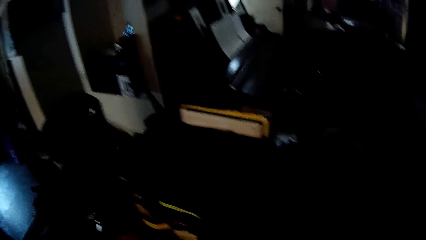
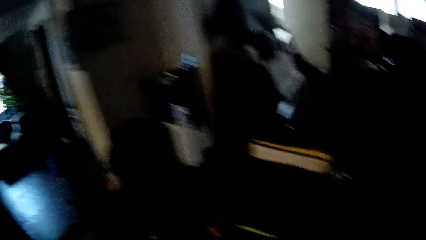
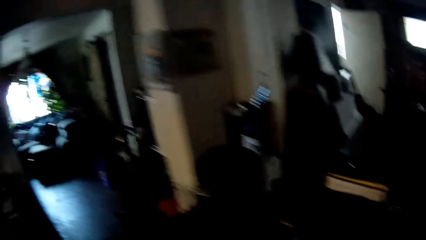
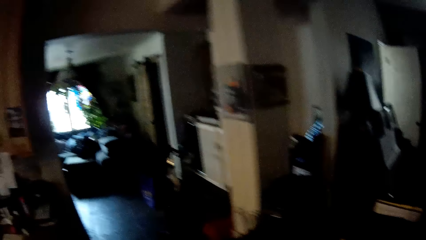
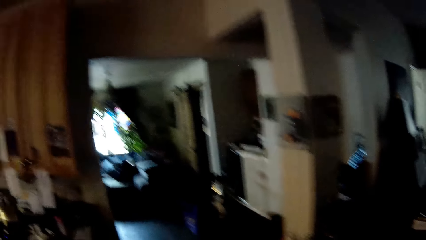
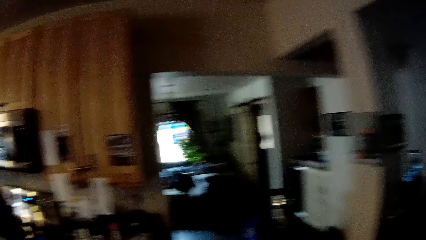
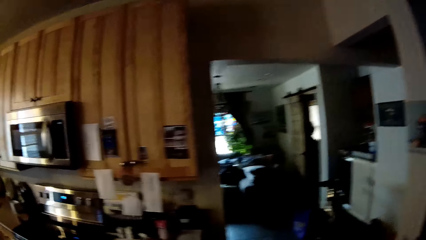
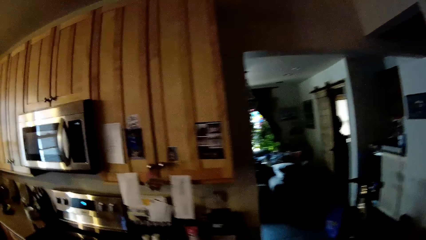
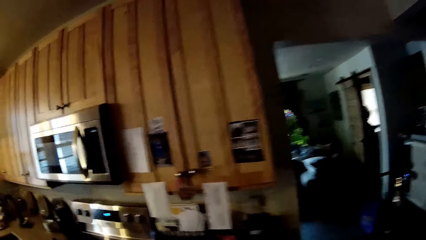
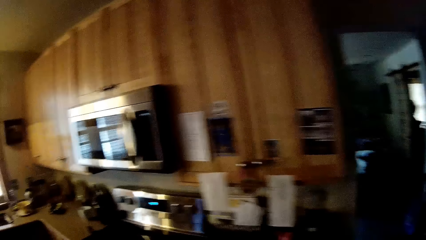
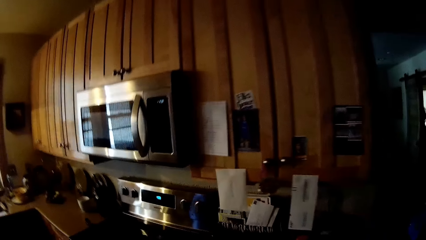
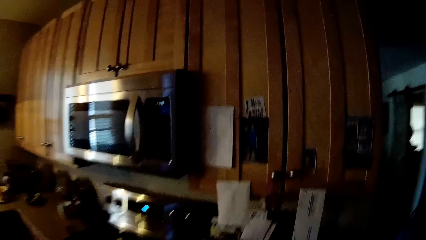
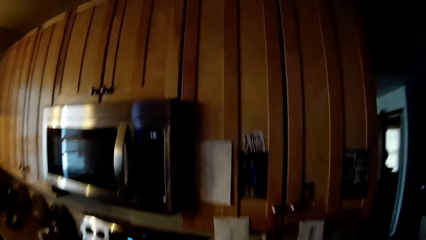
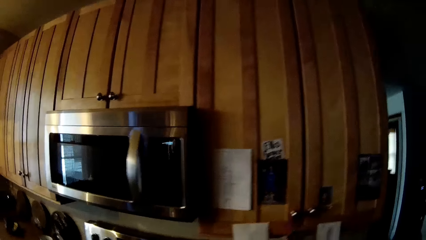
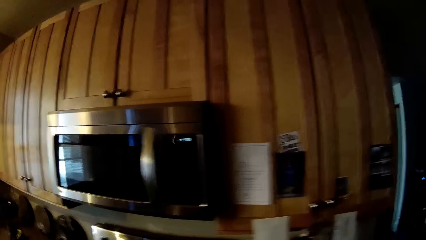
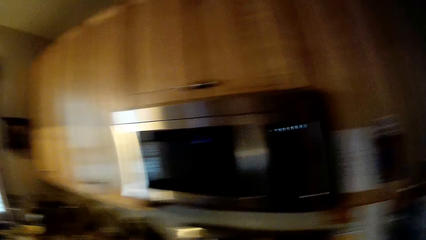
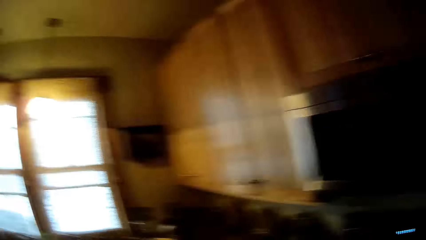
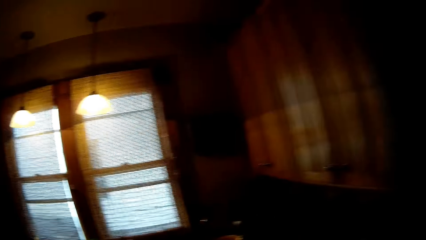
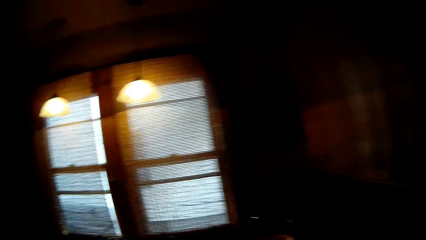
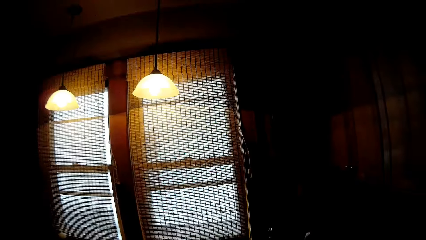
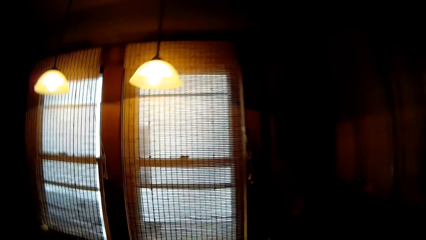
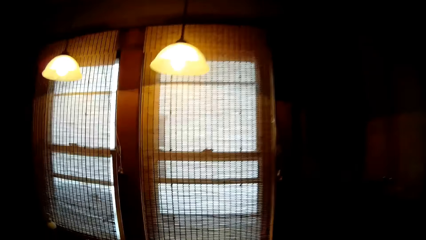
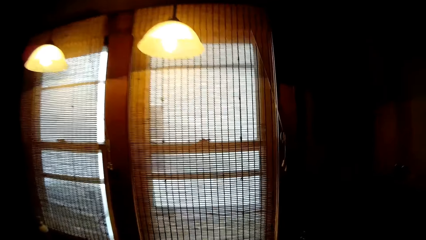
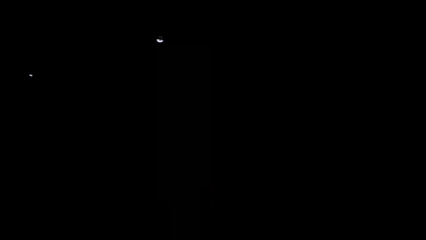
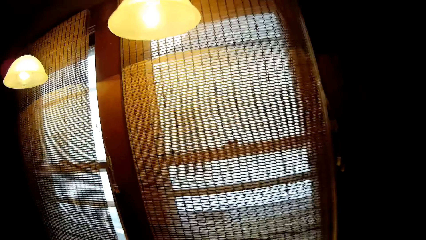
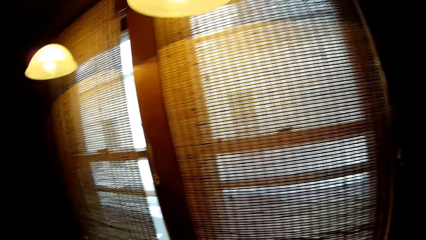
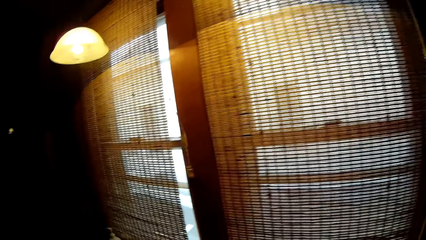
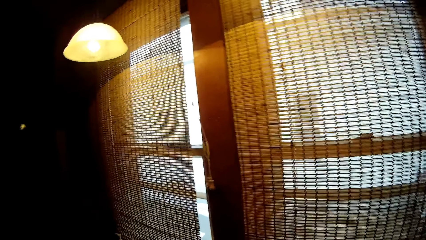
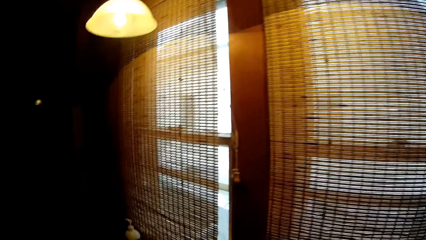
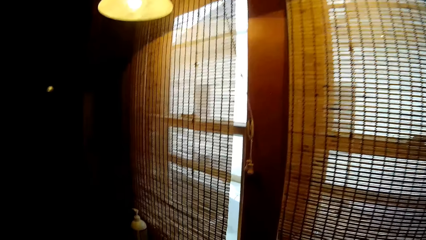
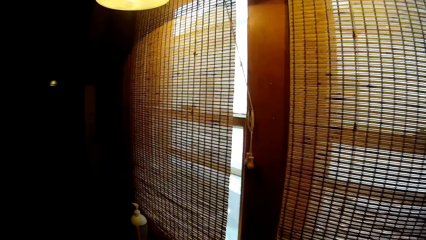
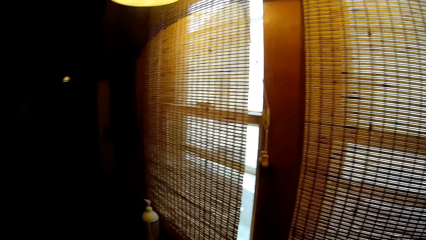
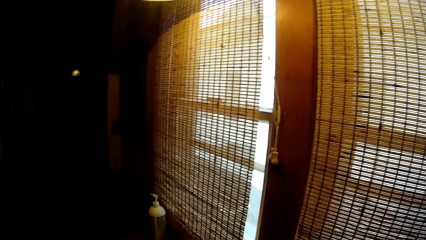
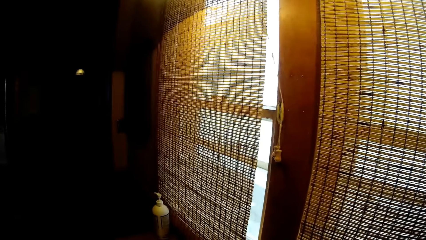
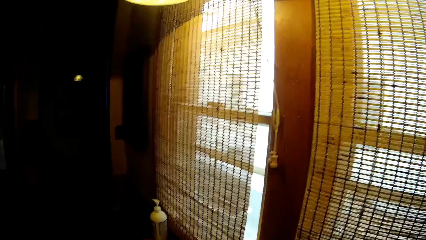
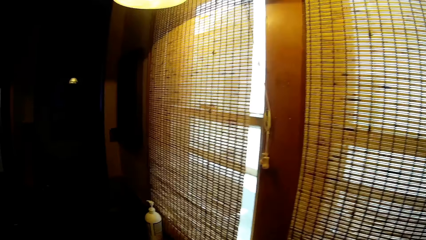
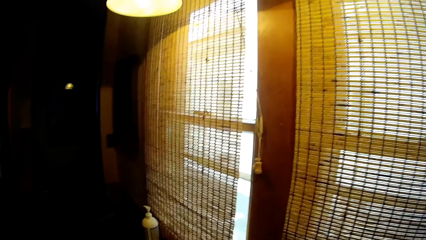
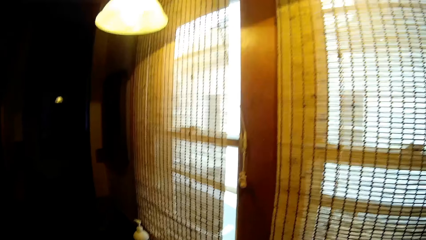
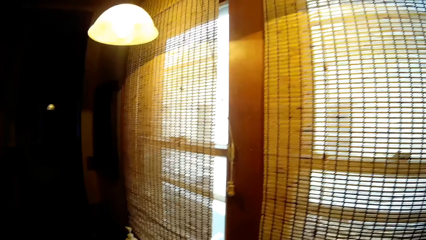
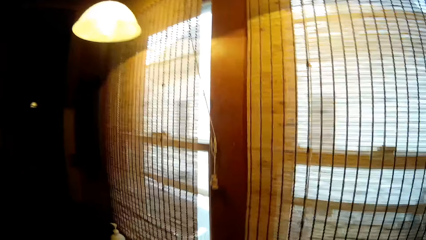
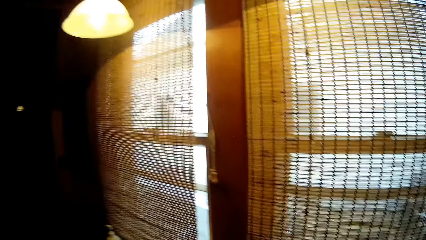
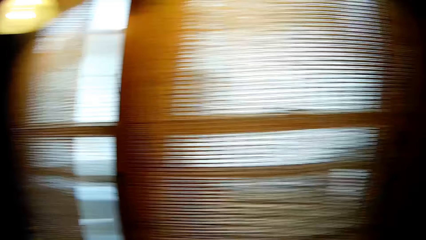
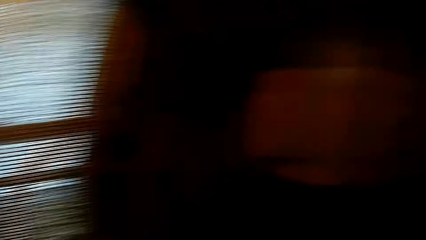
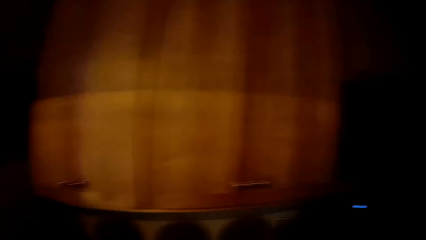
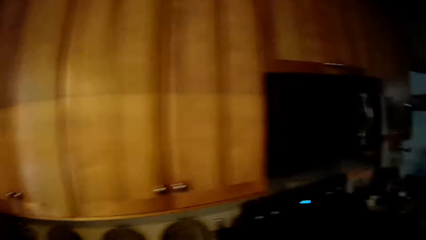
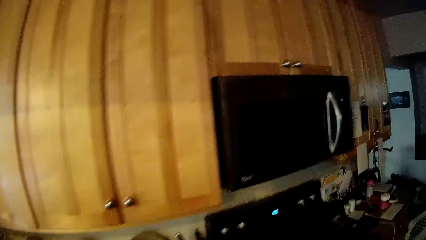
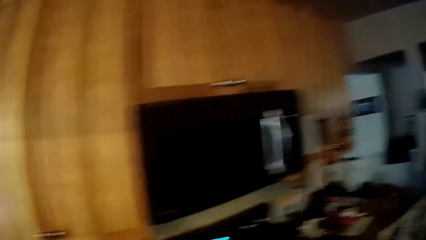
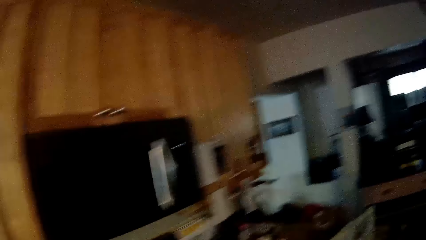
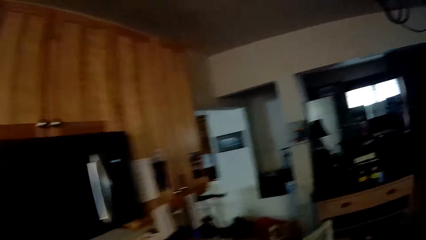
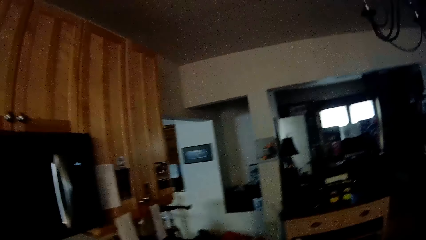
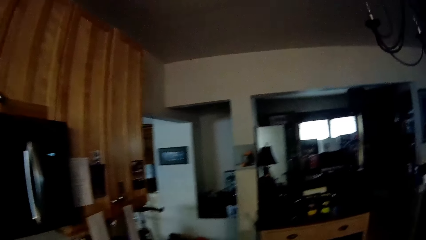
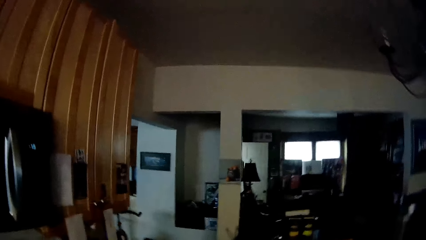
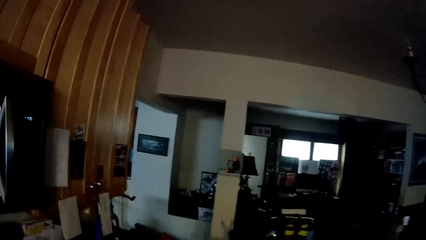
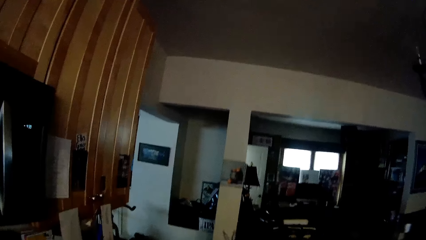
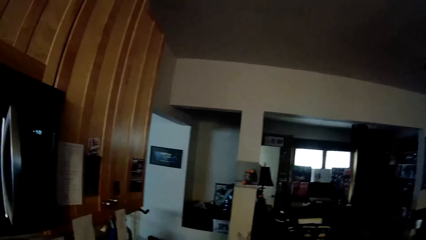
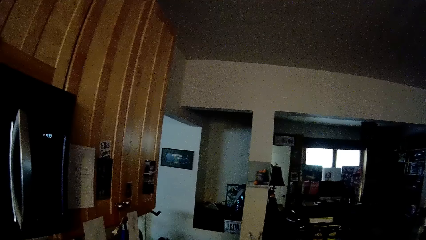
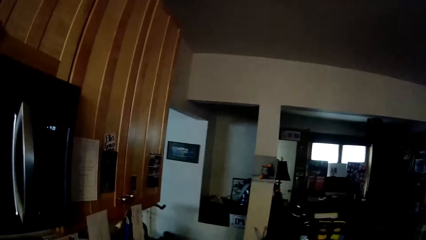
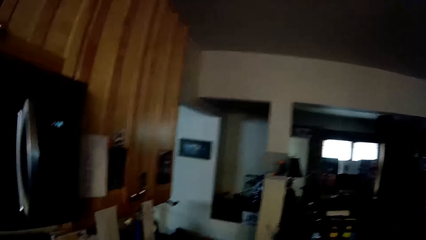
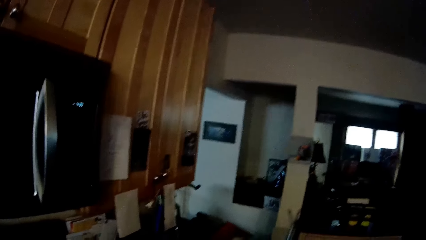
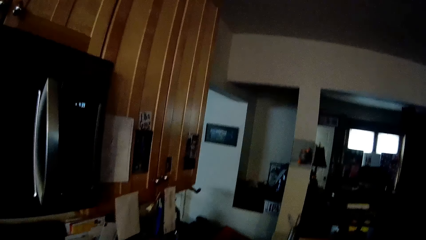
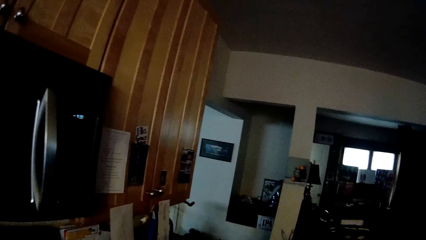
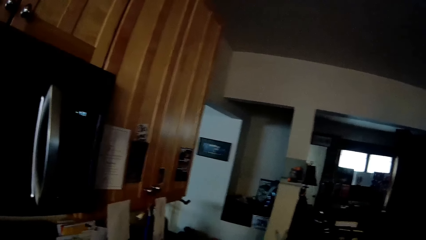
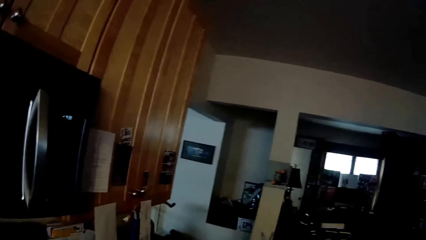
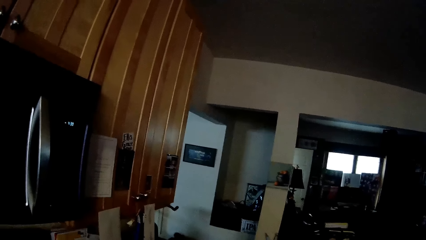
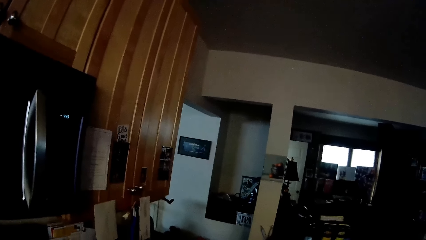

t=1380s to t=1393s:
The camera wearer stares at the computer screen. They look around the house, walk around the house, and stop walking. They look outside through the window. They look around the house. They turn around. They walk around the house. They stare inside the house.

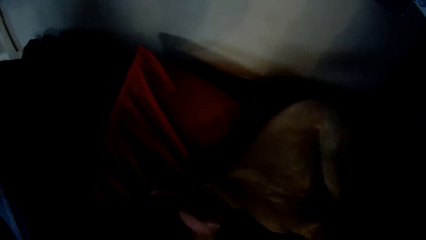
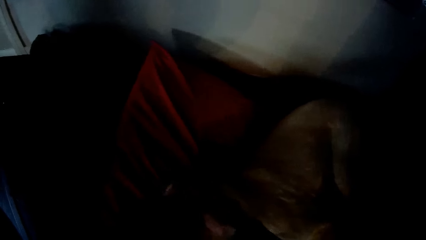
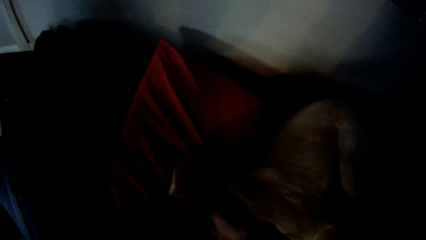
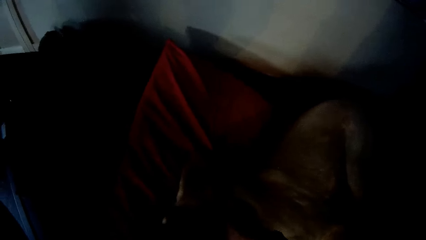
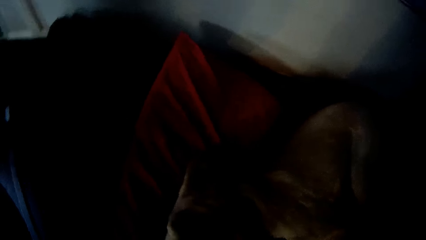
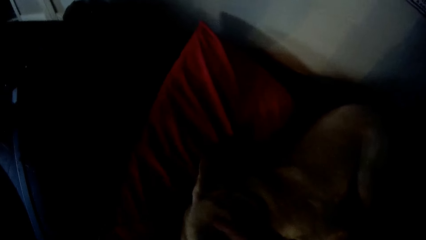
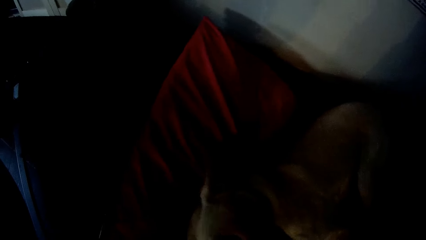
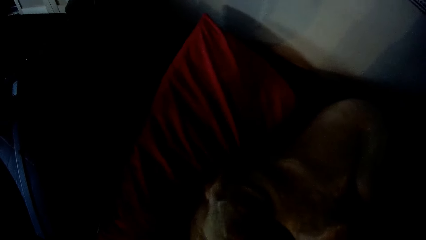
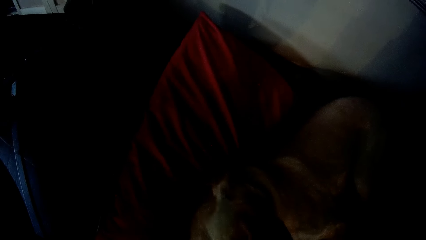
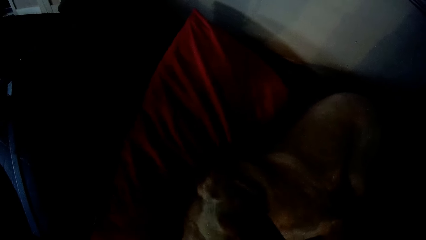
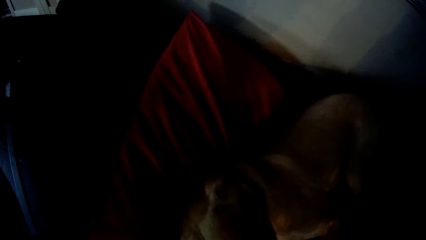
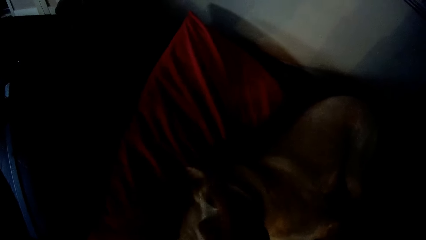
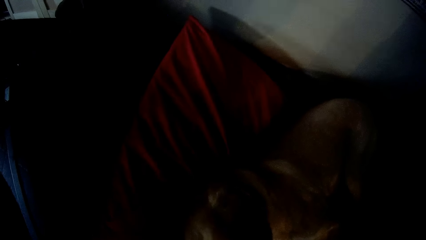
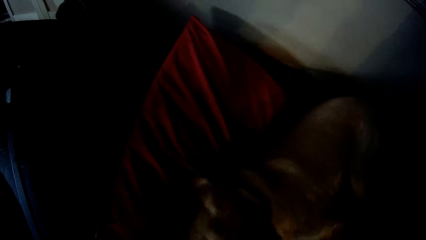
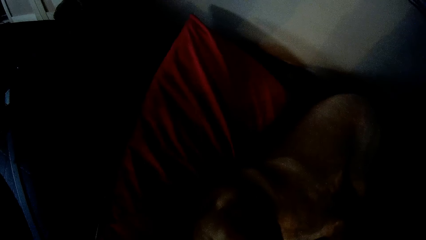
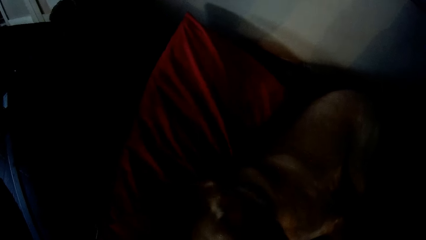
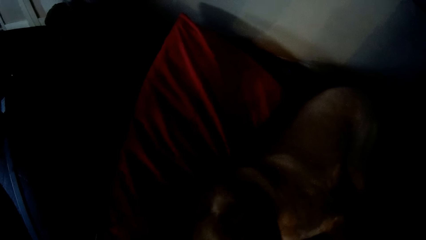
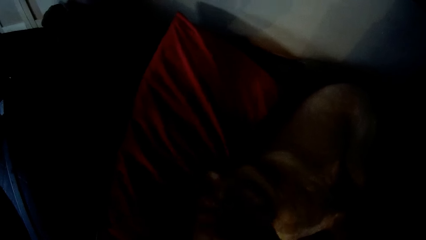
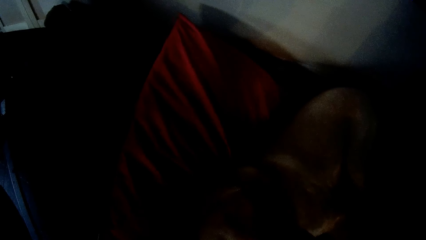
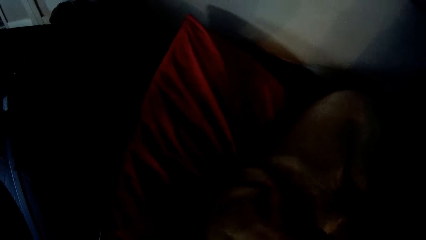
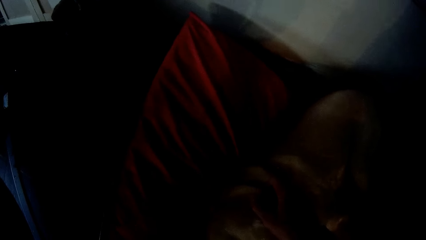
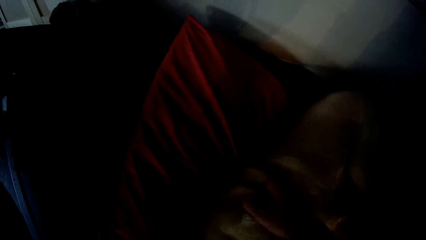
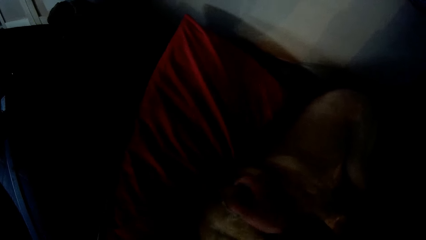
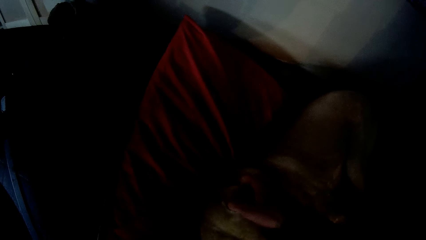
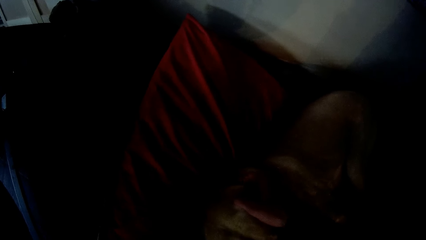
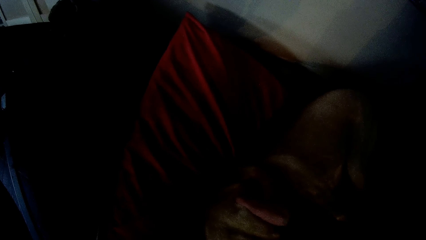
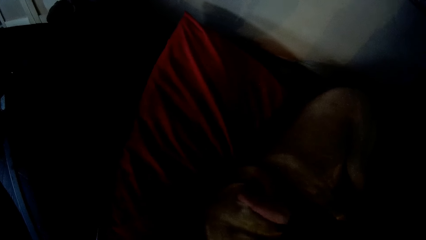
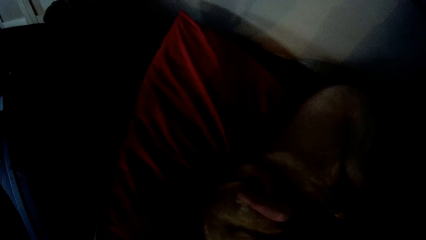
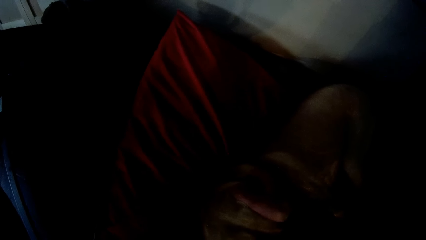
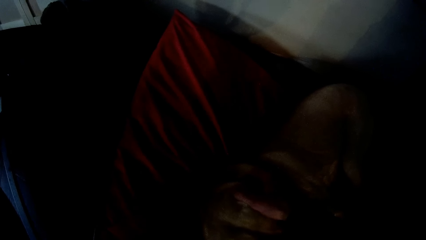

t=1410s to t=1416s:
The camera wearer scratches the dog's head with his hand.
